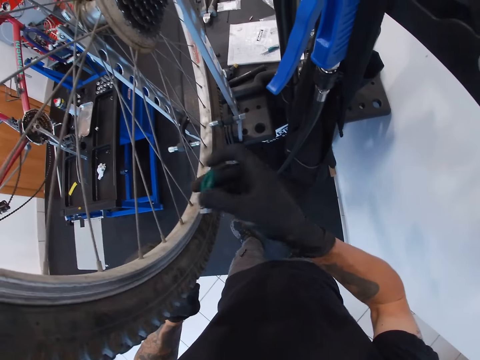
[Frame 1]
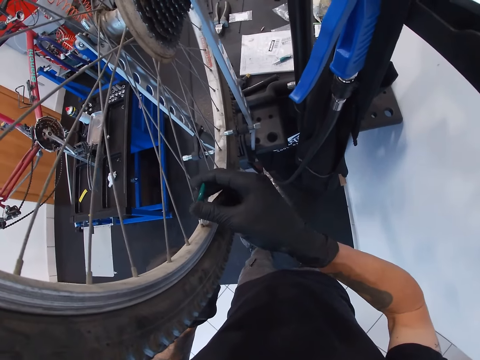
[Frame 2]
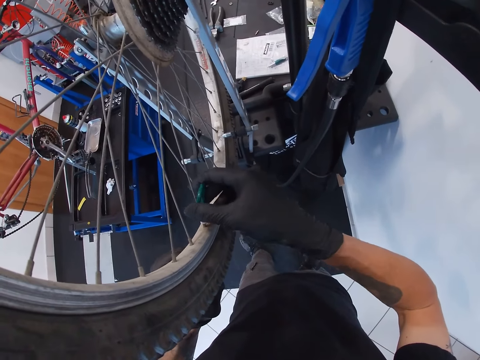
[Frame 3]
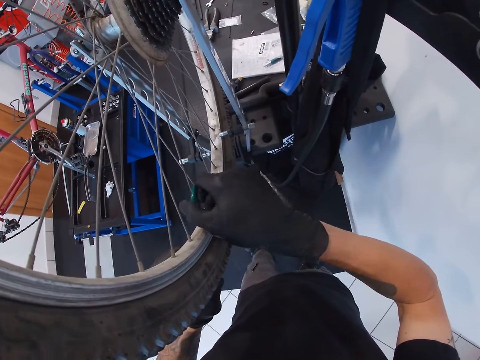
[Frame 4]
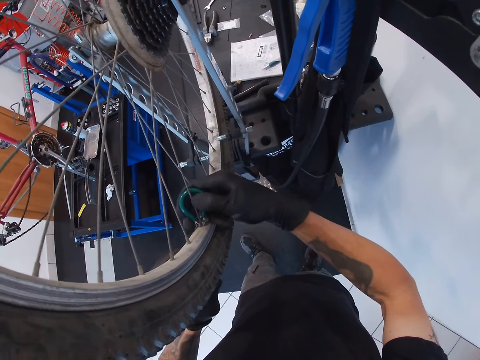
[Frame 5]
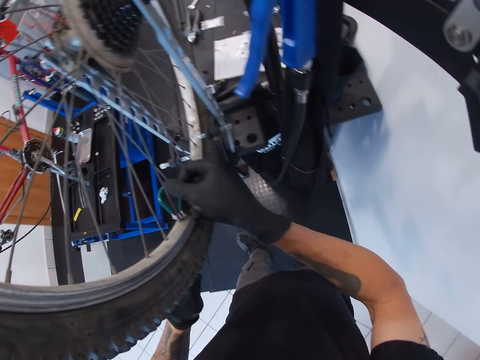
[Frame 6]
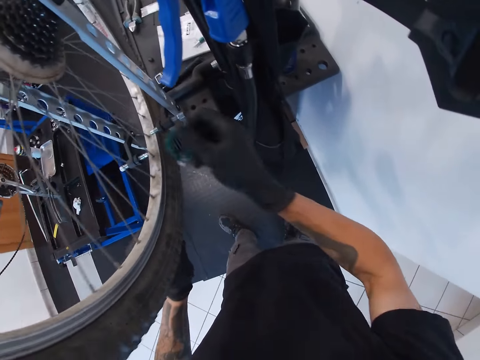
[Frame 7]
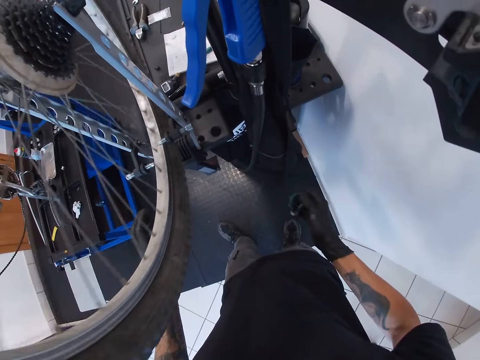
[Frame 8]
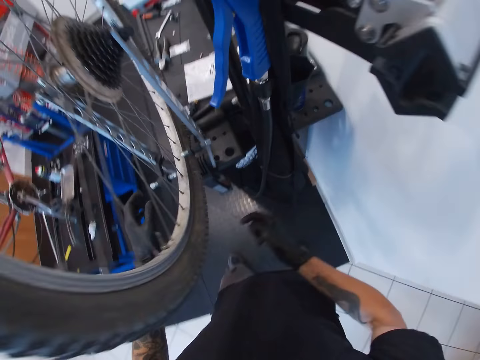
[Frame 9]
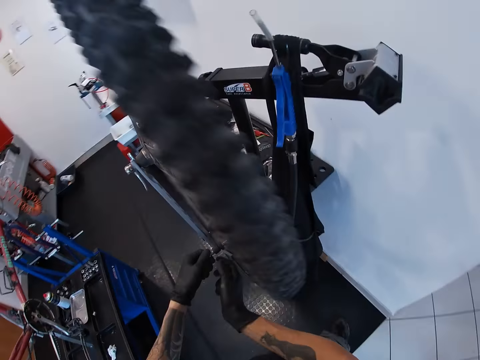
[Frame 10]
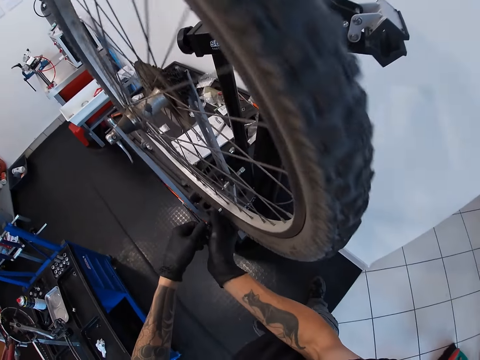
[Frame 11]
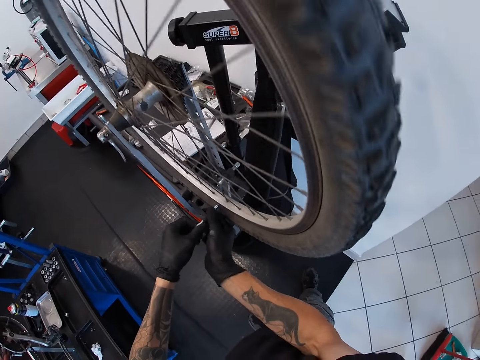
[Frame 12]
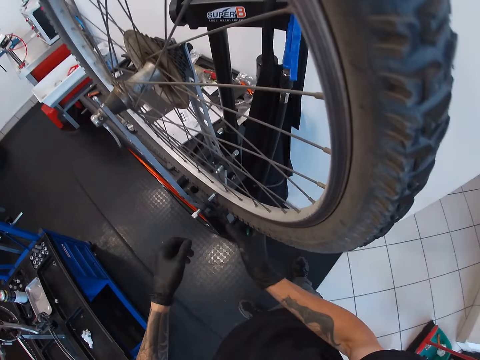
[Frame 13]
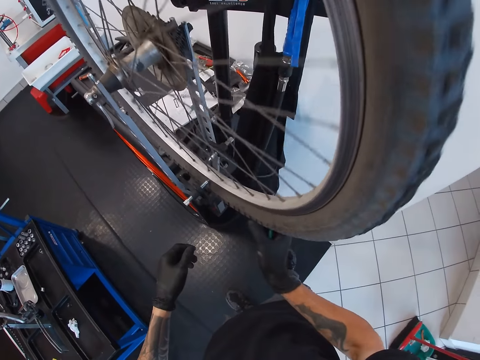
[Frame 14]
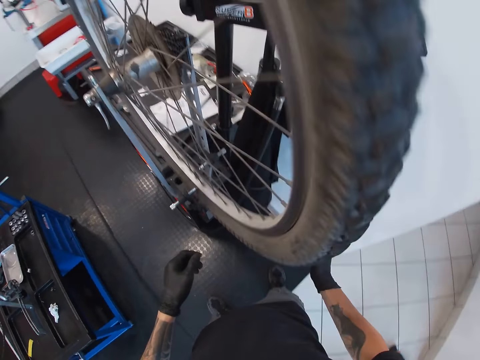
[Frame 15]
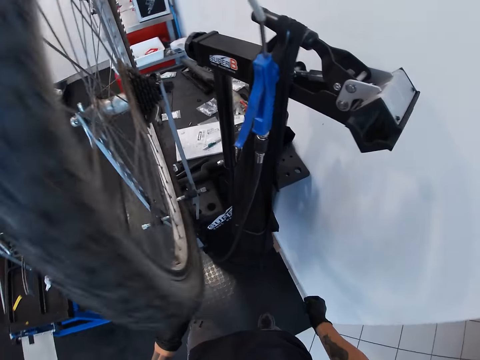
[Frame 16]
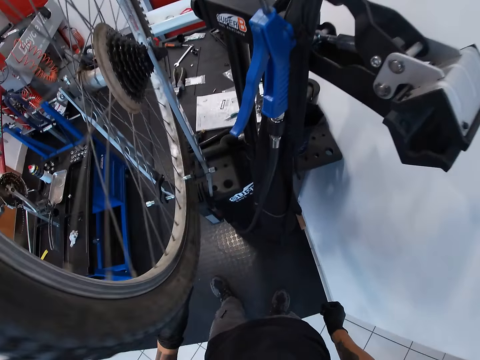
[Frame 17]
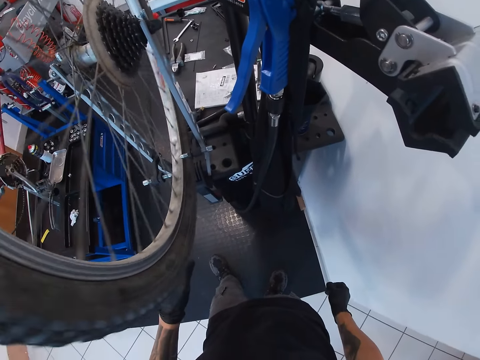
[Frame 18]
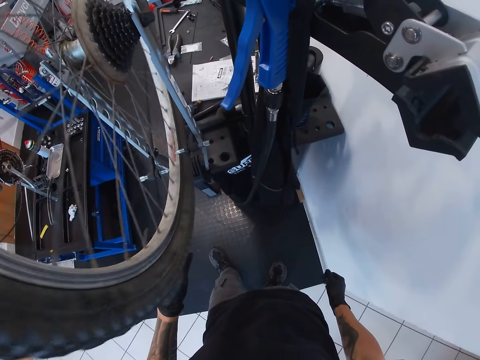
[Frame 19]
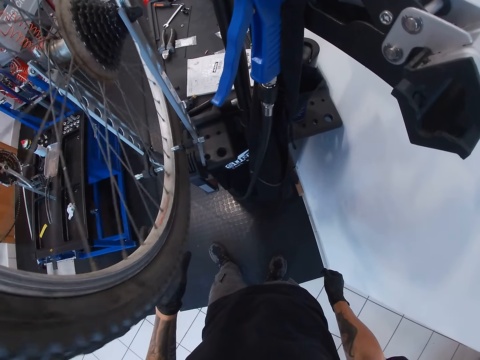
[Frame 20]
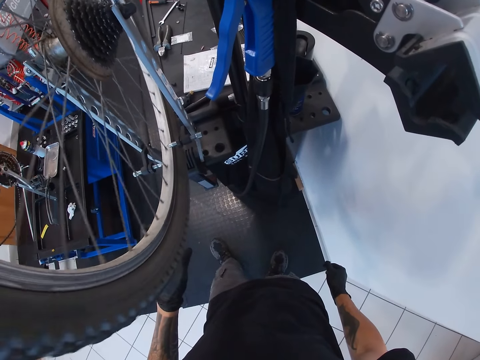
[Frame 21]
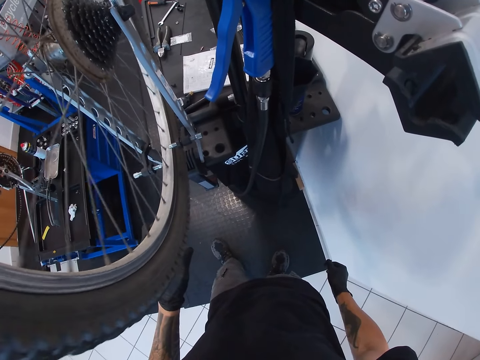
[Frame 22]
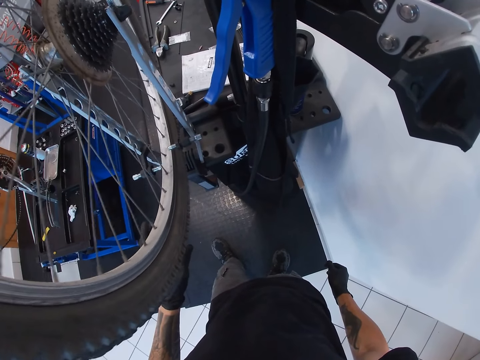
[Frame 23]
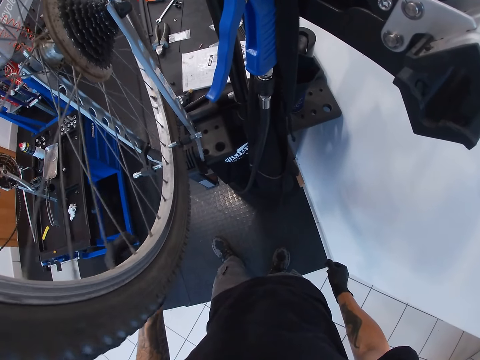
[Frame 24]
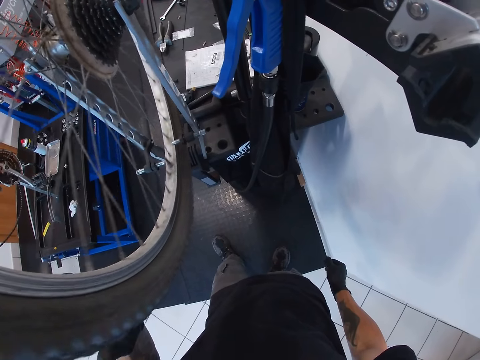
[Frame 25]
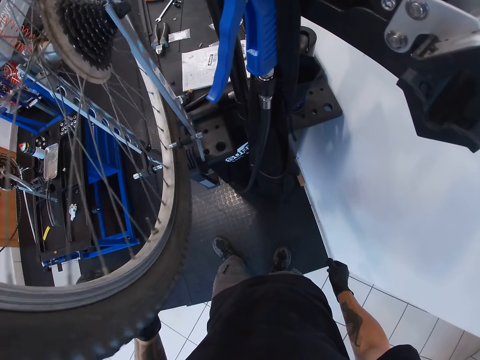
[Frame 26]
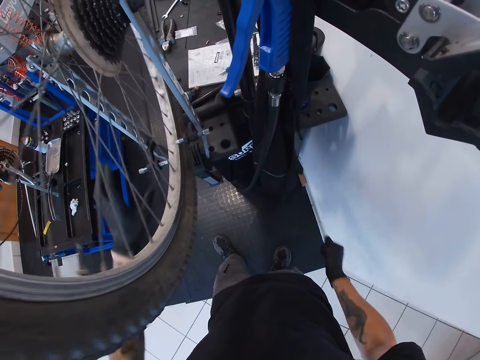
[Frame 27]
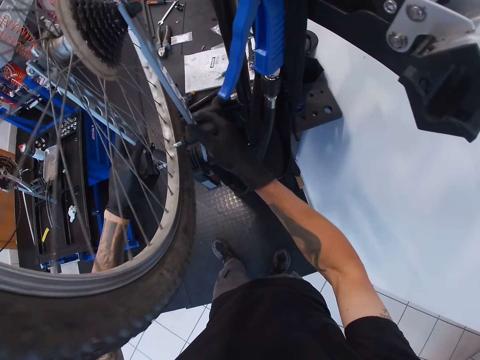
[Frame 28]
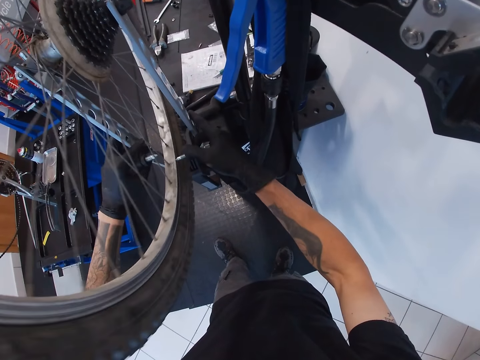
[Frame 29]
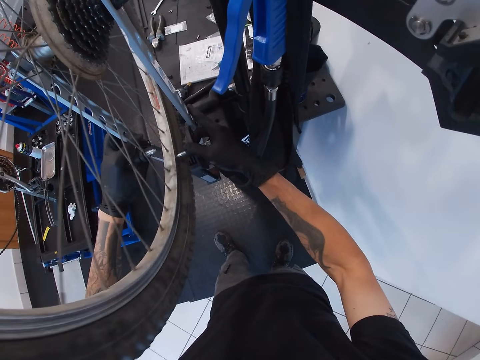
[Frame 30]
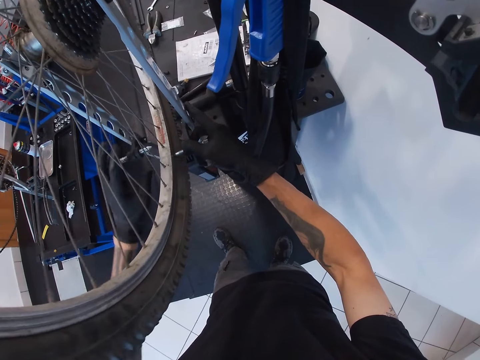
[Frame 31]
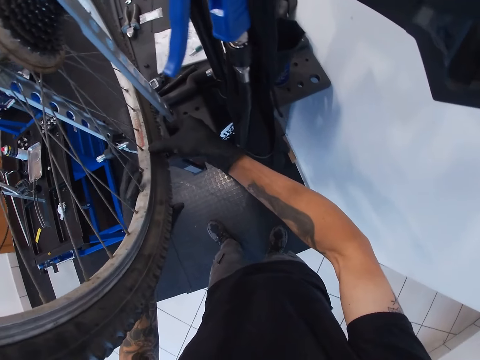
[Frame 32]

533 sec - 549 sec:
The camera wearer tightens a spoke on the tyre on the wheel truing stand with the wheel truing or wrench in his right hand. He spins the tyre on the wheel truing stand with his left hand. He adjusts the hook on the wheel truing stand with both hands. He fastens the wheel on the truing stand. He rotates the wheel. He spins the tyre on the wheel truing stand with his left hand. He adjusts the hook on the wheel truing stand with his left hand. He adjusts the hook on the wheel truing stand with his right hand. He removes the wheel on the truing wheel stand.

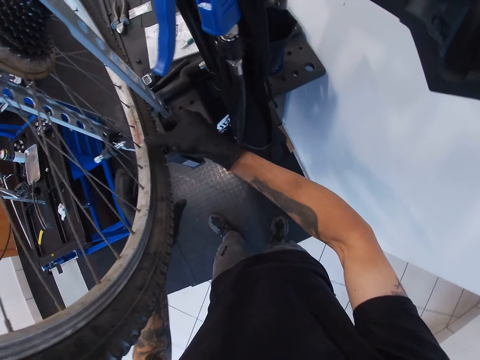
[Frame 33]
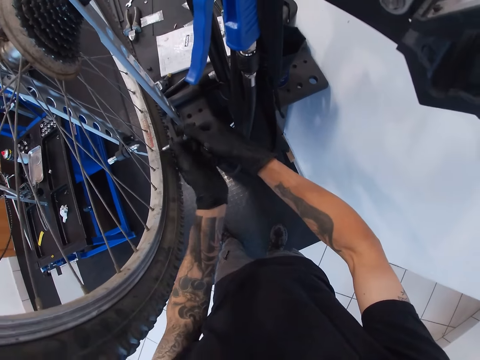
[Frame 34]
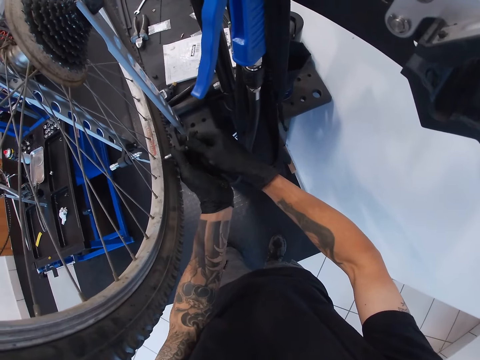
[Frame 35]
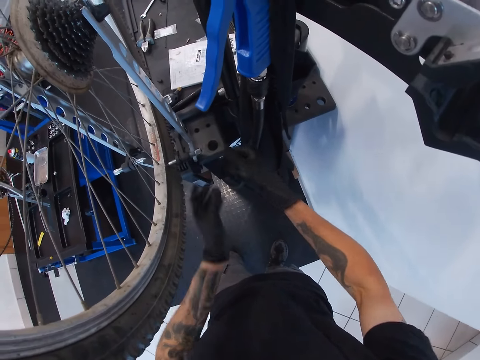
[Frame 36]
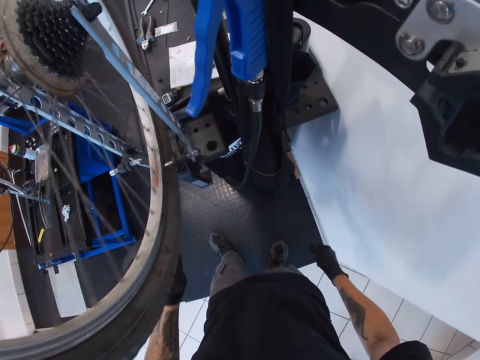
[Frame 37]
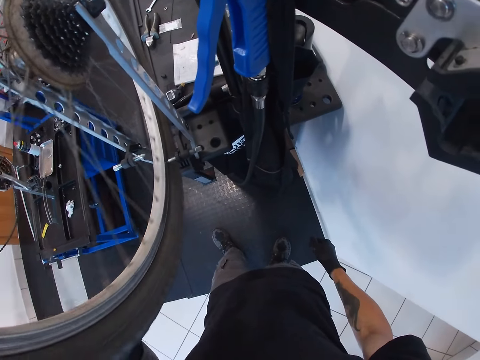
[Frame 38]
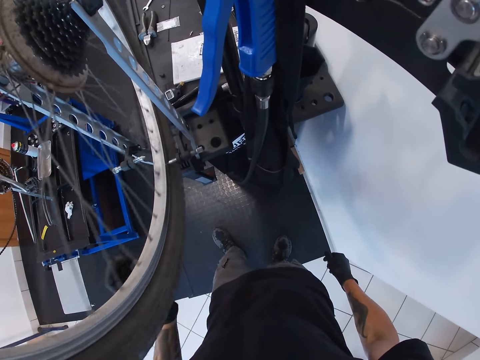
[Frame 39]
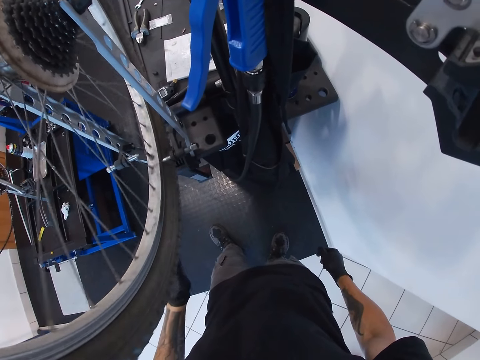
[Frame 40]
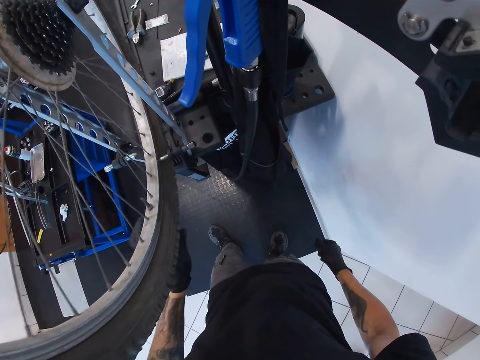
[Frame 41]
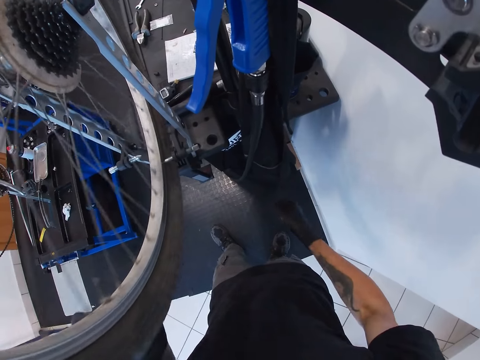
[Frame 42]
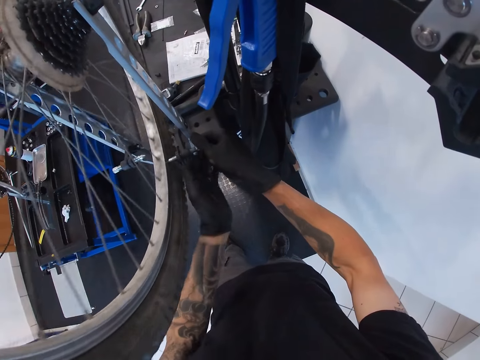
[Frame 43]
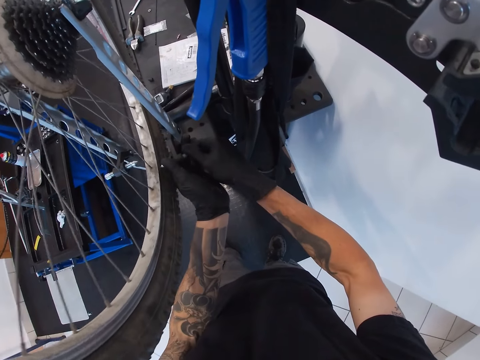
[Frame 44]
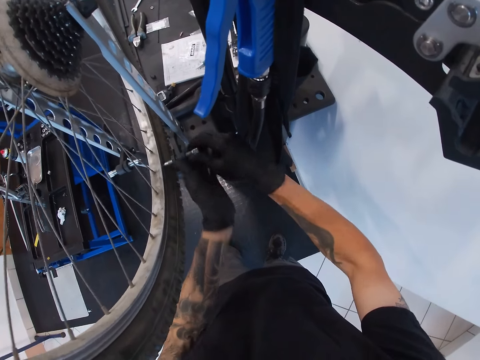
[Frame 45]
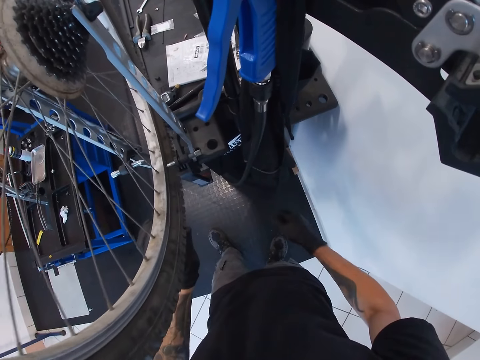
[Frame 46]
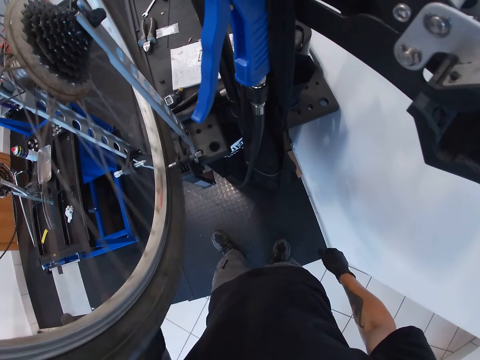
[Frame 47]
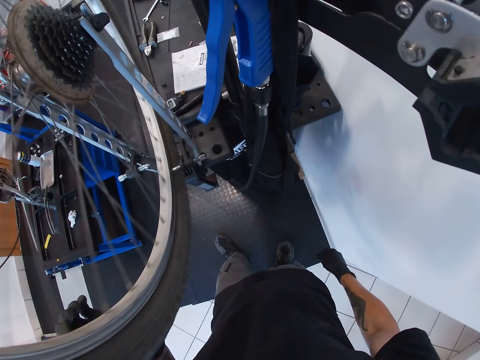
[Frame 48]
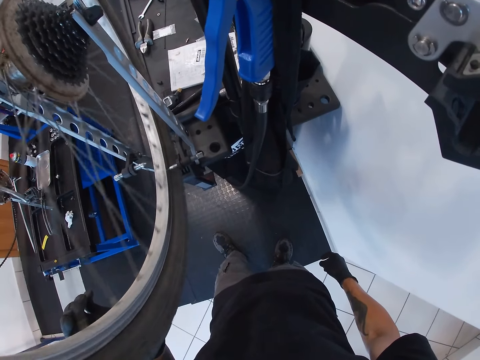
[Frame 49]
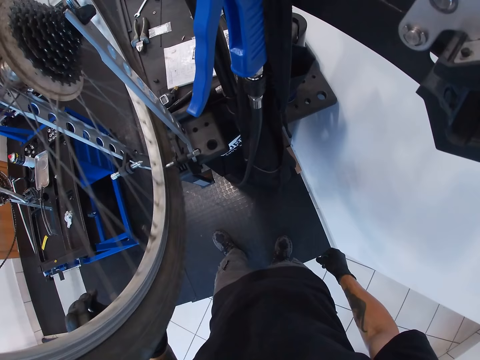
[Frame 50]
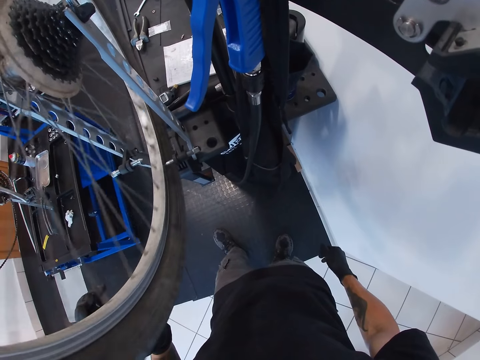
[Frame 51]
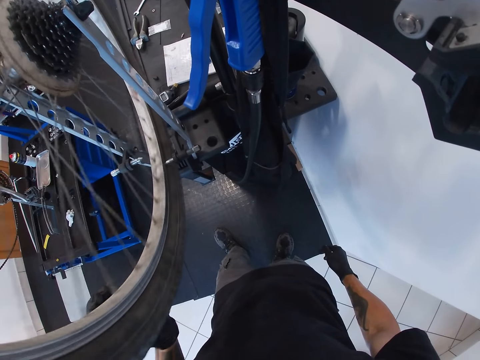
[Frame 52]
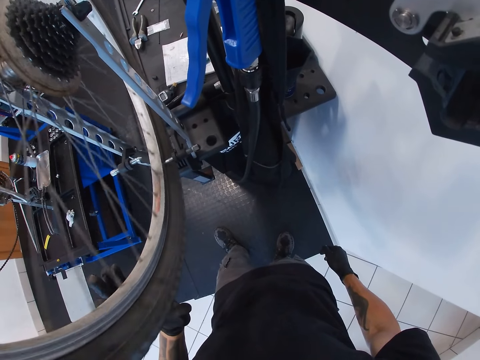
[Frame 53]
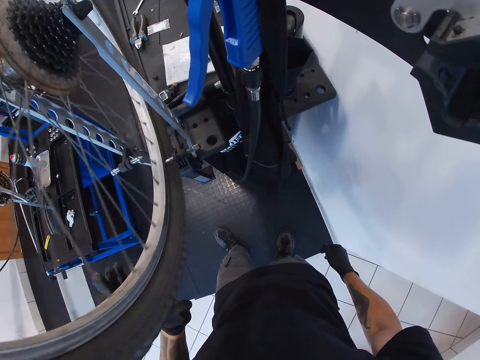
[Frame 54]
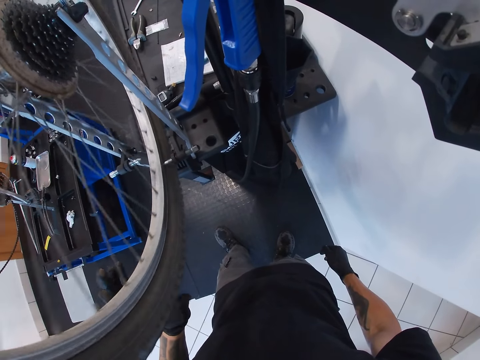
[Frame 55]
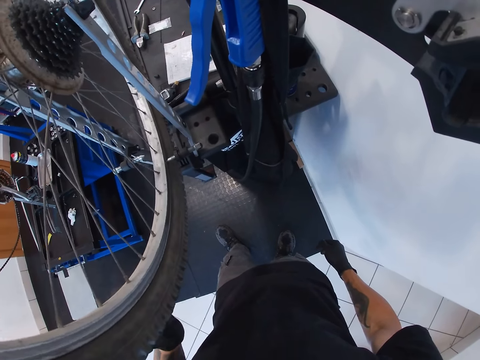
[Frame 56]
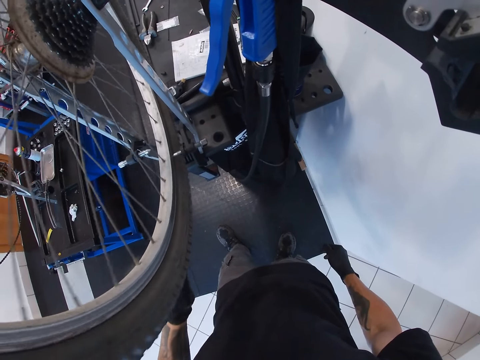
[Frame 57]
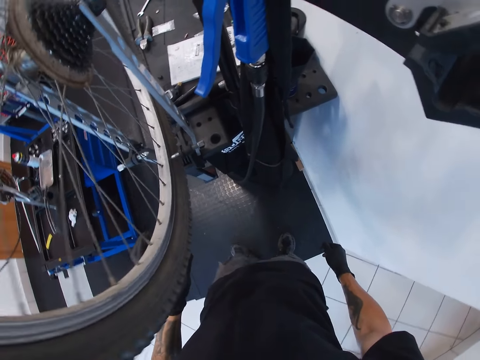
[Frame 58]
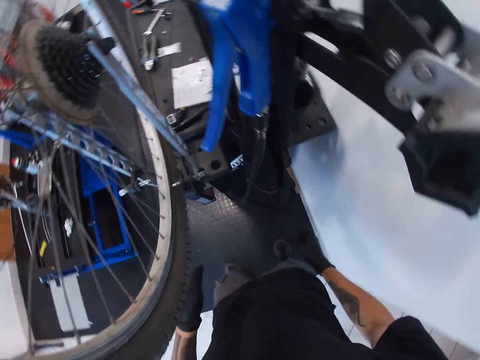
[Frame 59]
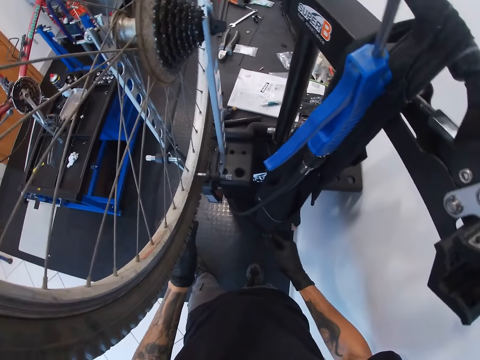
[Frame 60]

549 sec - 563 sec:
The camera wearer adjusts the hook on the wheel truing stand with both hands. He fastens the wheel on the wheel truing stand. He spins the tyre on the wheel truing stand with his left hand. He spins it again. He adjusts the hook on the wheel truing stand with both hands. He fastens the wheel on the wheel truing stand. He rotates the bicycle wheel with his left hand. He holds the bicycle wheel with his left hand. He stops the wheel.
